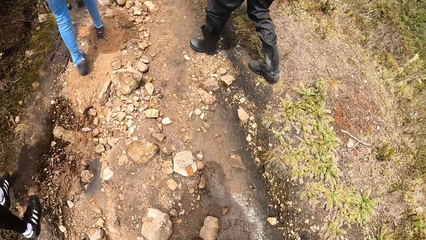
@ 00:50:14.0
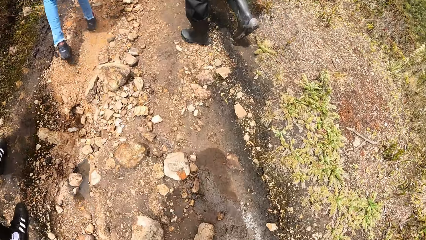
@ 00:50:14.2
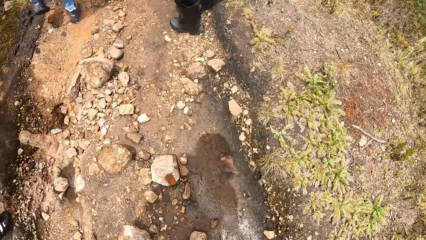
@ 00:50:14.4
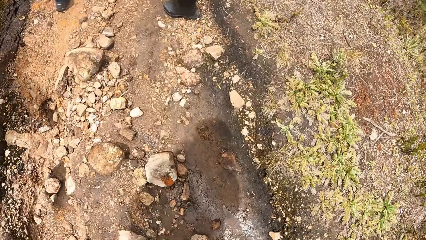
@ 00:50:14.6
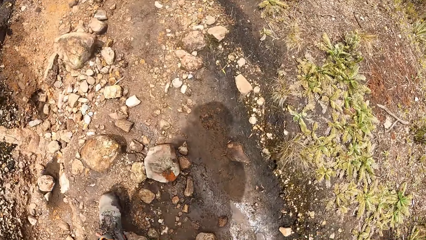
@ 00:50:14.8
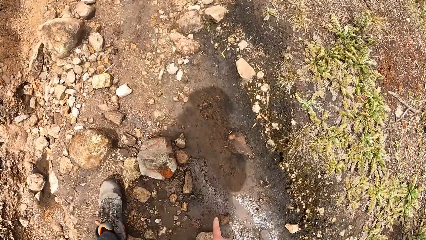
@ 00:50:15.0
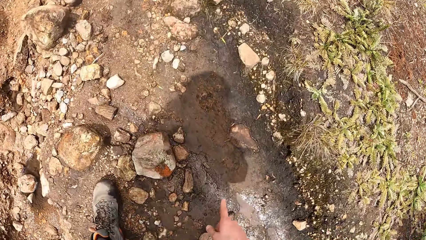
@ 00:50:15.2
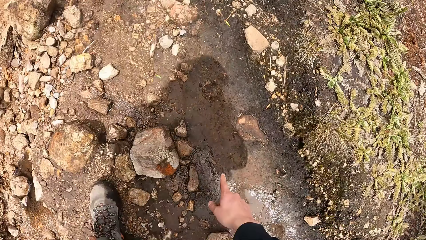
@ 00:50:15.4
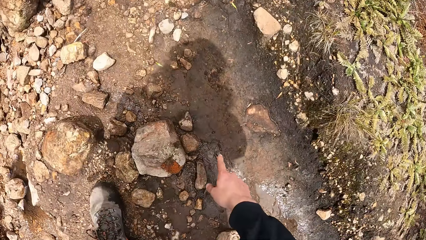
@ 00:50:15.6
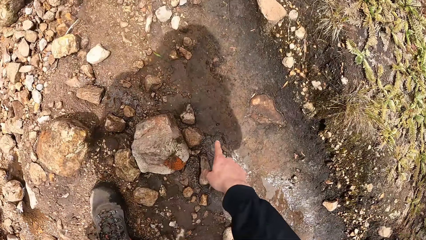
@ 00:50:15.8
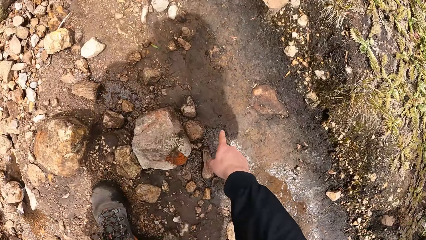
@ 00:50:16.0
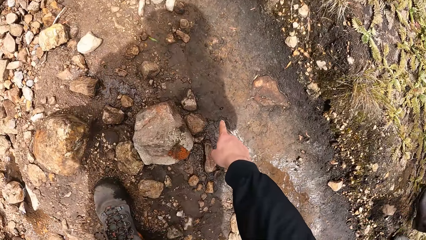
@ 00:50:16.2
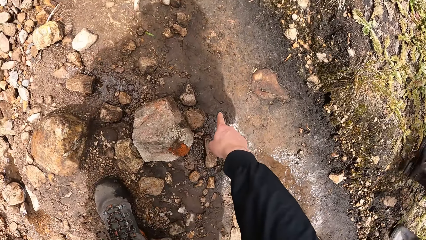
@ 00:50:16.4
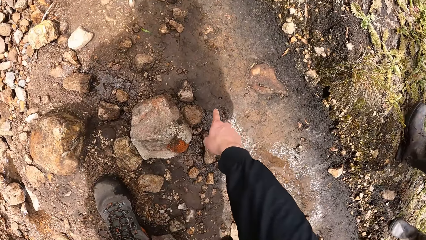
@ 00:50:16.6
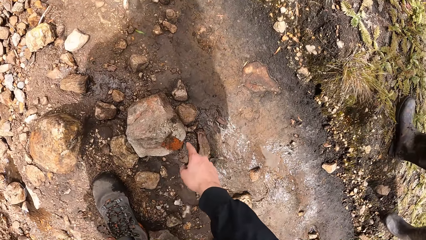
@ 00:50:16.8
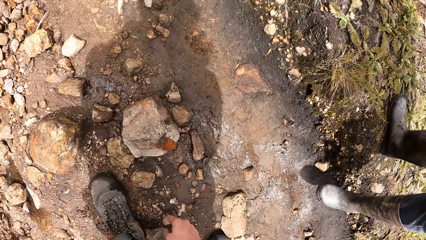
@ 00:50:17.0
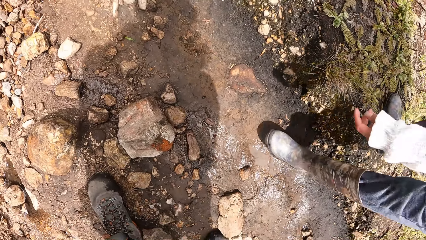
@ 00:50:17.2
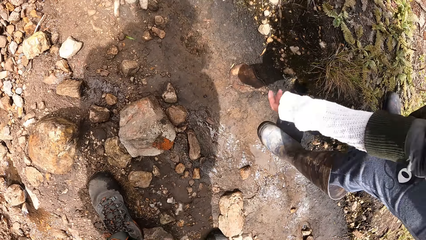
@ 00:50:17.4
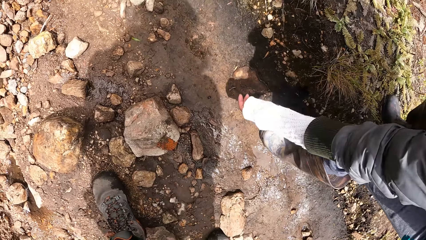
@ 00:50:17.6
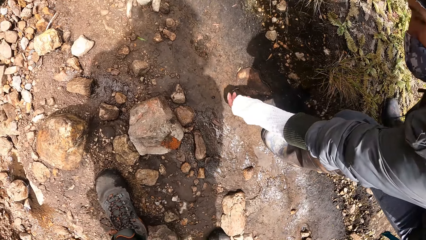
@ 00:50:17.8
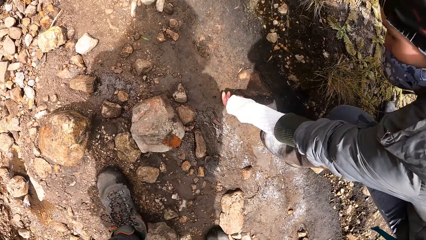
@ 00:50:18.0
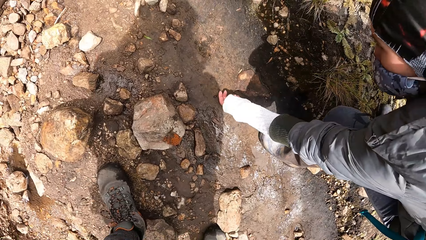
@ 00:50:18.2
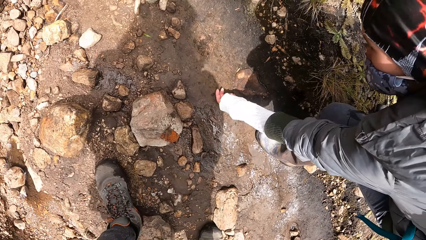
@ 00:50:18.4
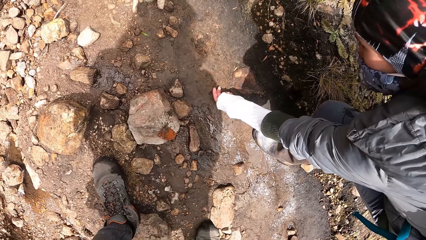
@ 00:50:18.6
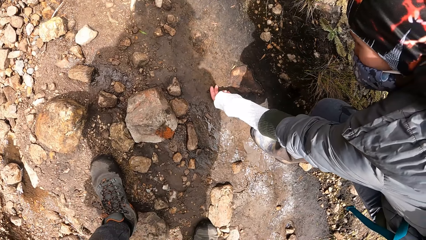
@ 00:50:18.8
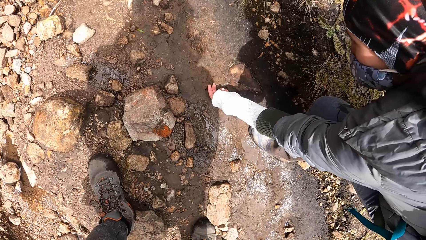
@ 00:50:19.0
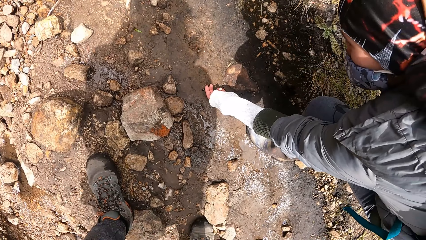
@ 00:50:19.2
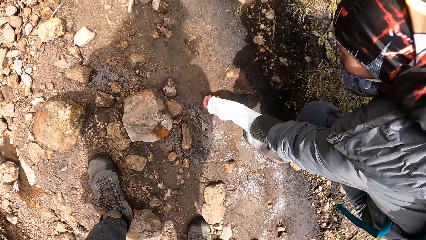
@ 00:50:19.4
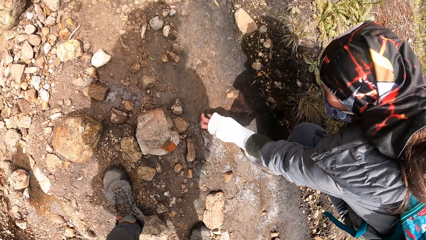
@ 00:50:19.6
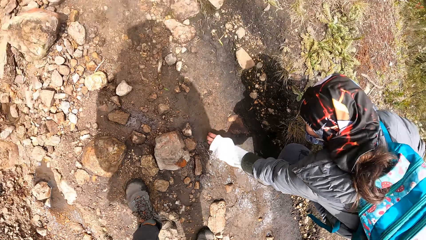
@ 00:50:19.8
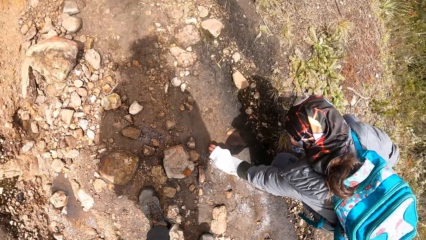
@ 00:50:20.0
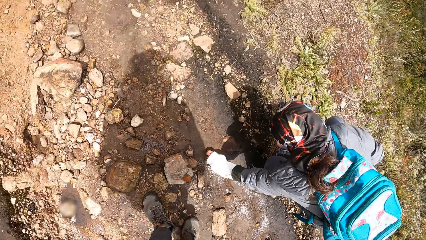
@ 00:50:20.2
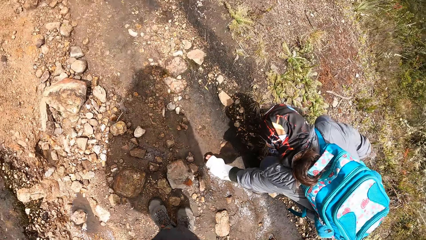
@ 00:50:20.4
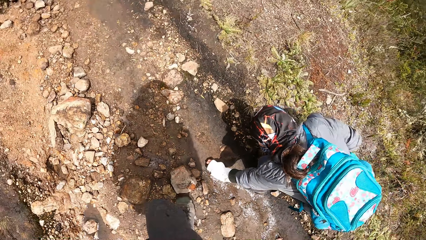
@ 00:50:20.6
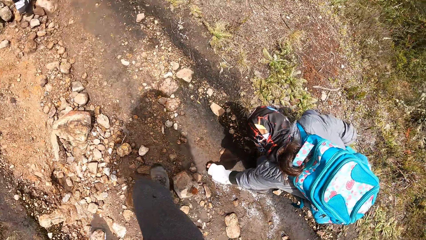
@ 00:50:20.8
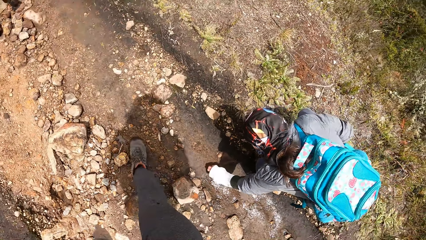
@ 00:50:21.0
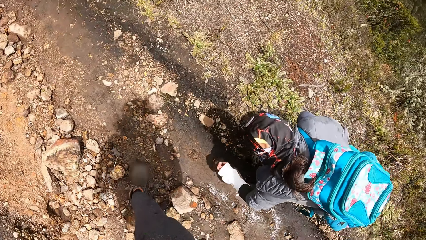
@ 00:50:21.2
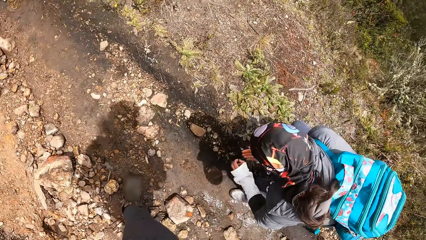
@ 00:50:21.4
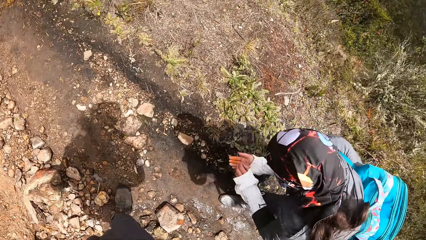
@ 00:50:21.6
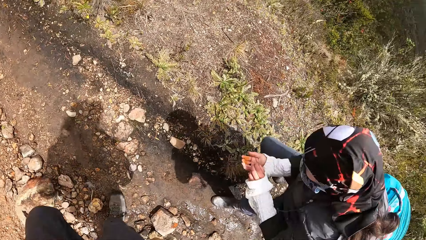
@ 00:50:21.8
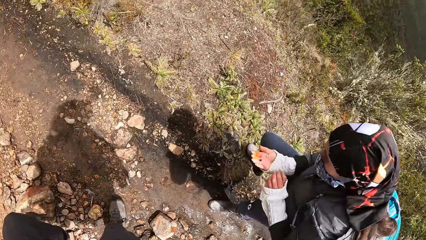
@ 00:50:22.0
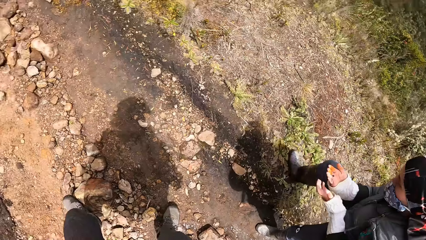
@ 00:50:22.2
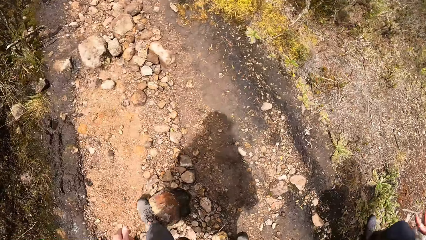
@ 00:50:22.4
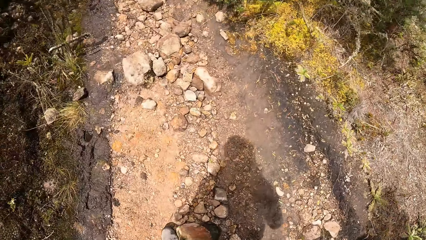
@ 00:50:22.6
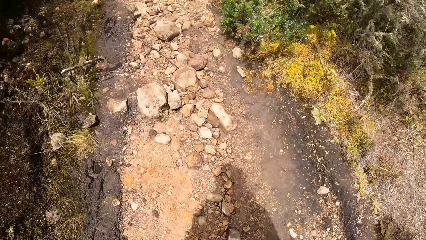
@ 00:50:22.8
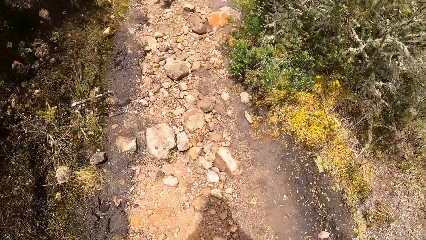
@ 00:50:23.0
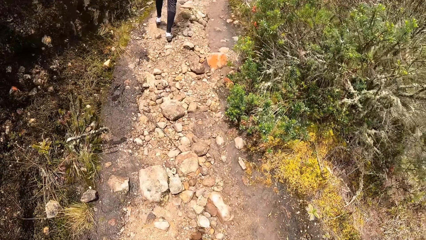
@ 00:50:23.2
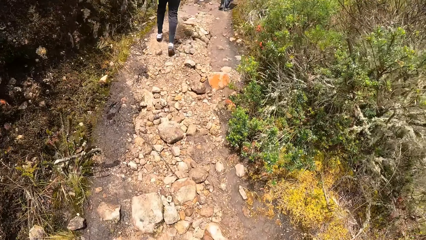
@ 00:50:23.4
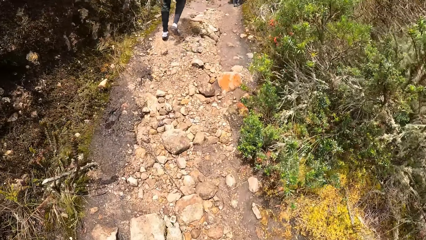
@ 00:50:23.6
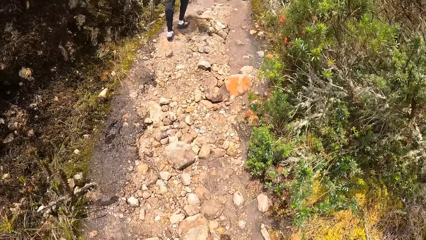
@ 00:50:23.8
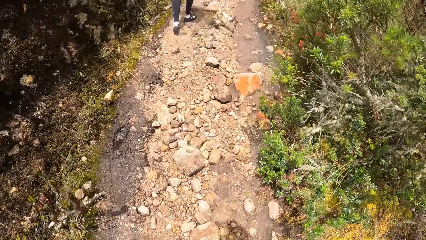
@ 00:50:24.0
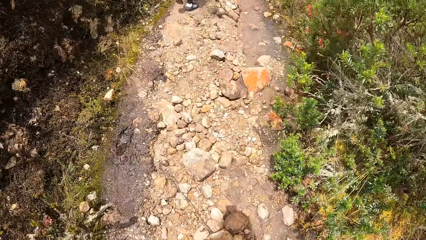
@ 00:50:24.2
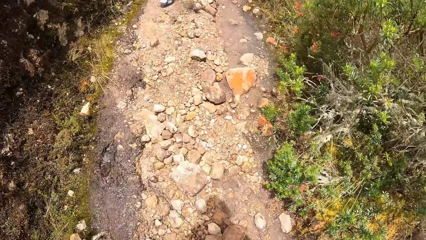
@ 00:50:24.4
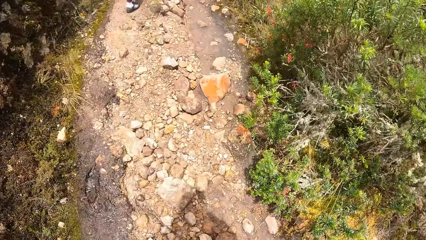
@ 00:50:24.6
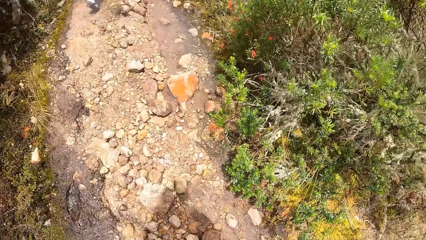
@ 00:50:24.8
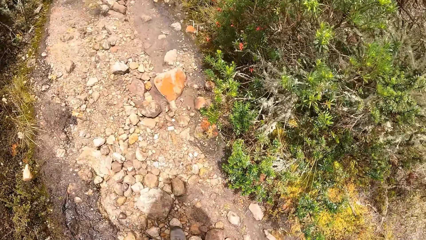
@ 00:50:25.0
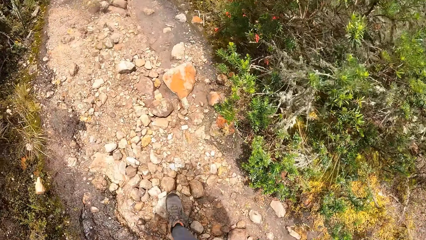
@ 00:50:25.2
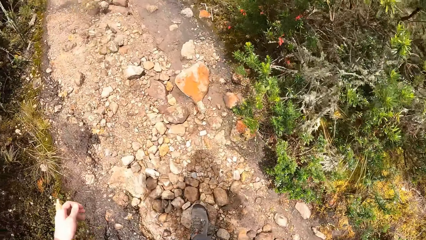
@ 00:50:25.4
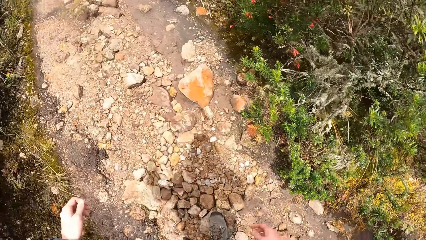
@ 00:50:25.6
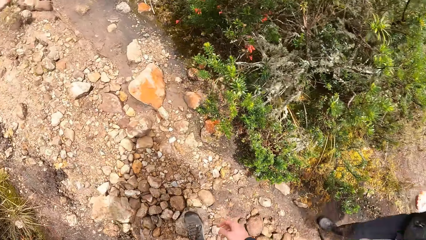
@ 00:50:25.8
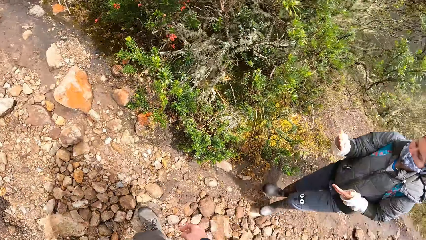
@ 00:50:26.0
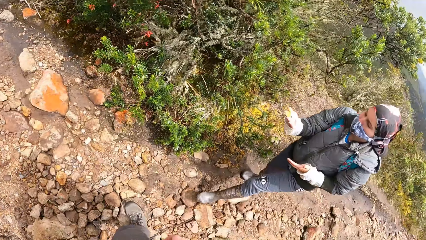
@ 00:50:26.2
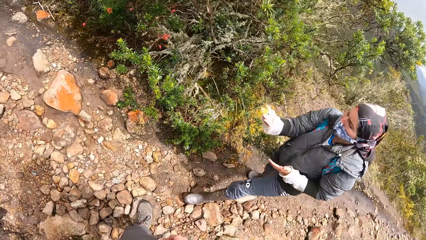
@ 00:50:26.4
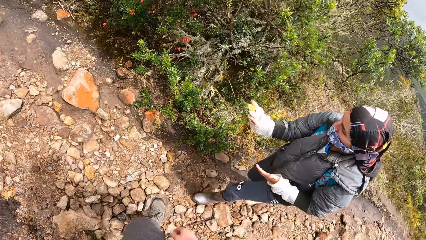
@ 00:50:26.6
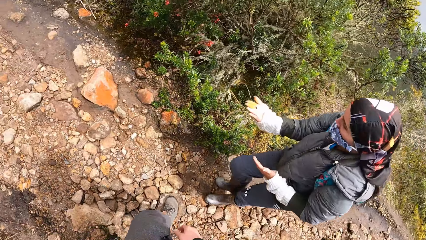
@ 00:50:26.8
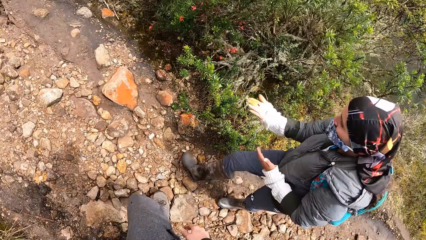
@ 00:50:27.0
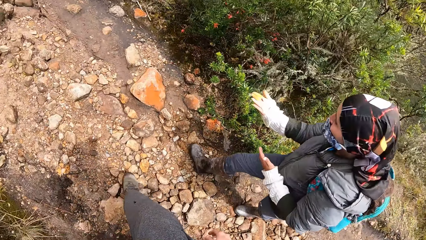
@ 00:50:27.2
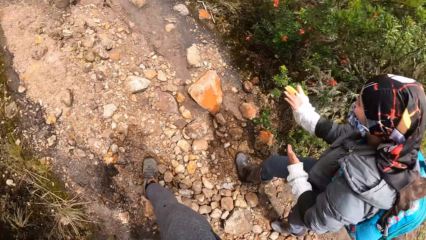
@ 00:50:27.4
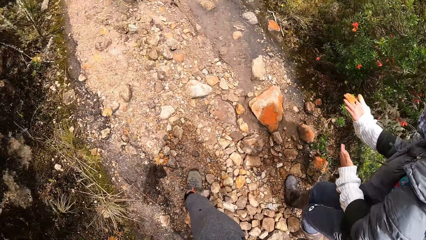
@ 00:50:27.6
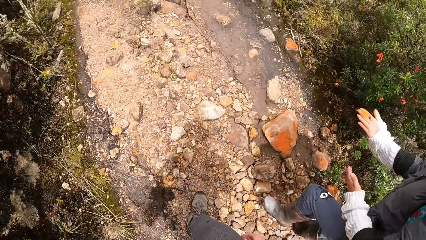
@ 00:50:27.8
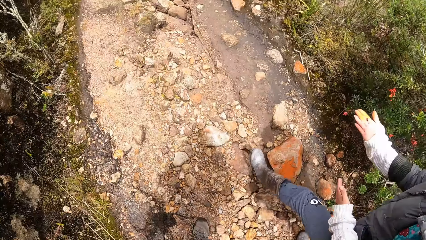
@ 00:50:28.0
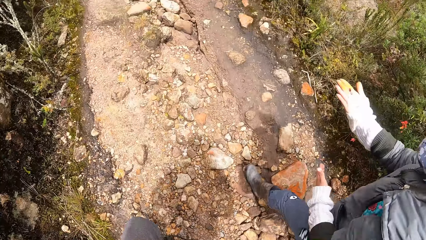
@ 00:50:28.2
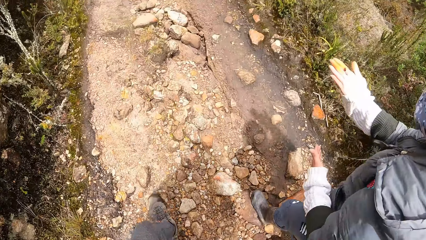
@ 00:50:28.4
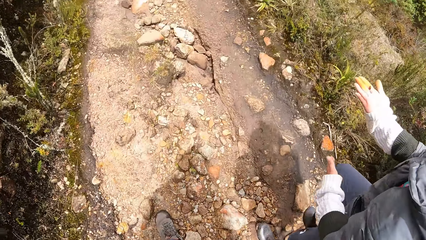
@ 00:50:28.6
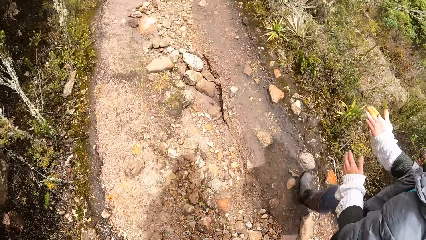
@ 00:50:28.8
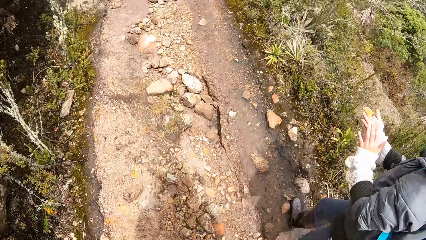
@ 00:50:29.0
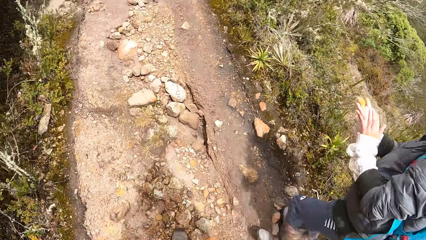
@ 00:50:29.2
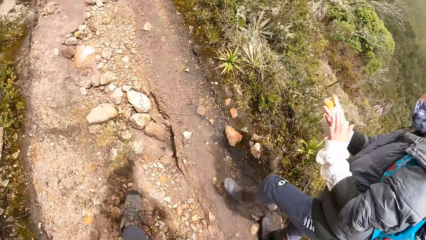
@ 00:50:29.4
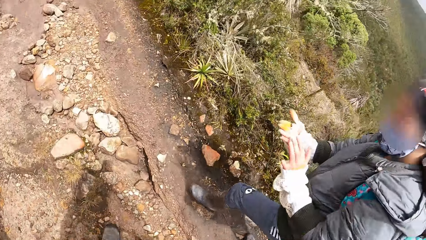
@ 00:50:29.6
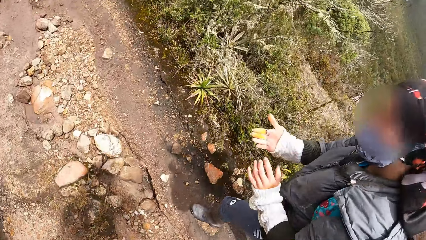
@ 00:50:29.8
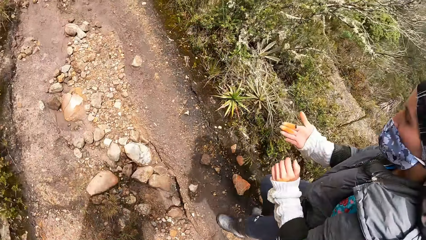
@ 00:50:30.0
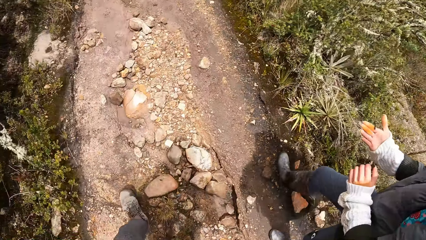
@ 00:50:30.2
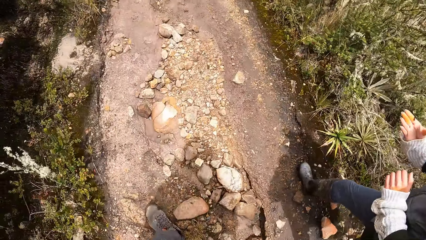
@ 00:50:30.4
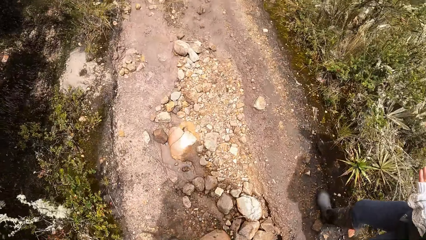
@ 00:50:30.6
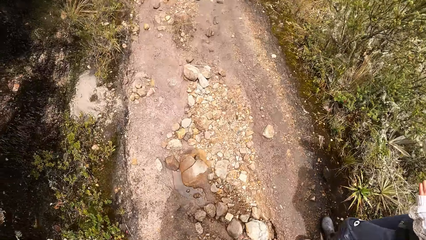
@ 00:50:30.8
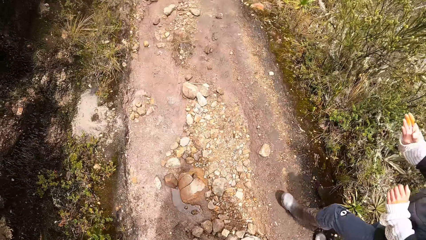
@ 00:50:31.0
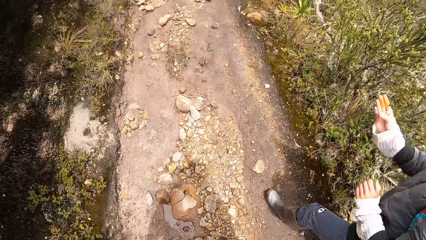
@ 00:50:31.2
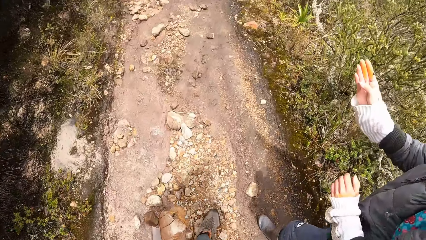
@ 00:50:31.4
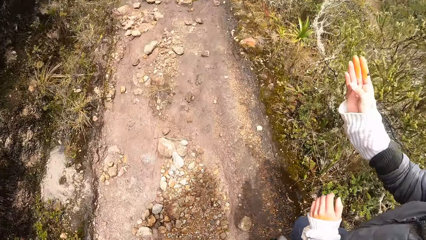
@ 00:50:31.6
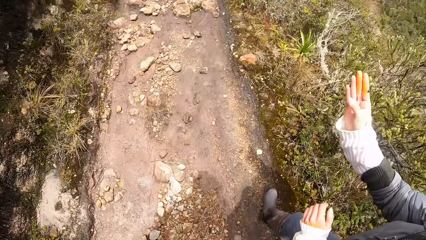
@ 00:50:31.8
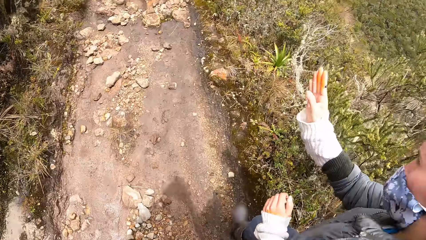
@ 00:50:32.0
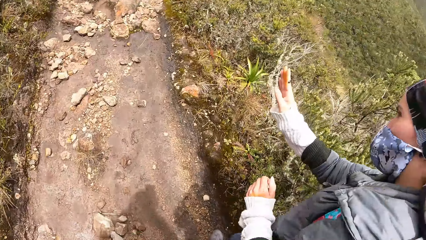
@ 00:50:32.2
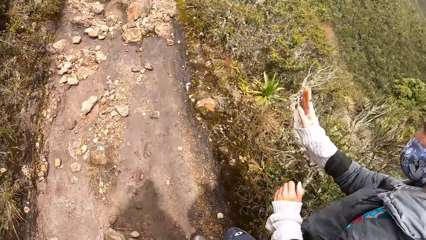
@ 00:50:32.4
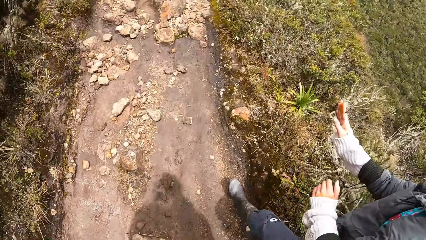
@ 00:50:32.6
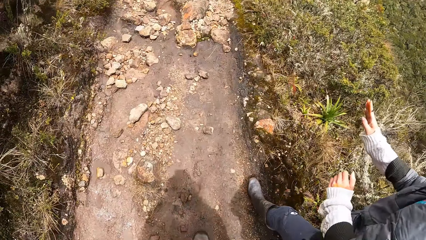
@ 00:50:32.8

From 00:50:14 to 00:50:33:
The camera wearer points to an insect on the ground with his right index finger. A woman picks up the insect from the ground with her left hand. The woman stands up from the ground. The camera wearer walks on the path in the forest. The woman puts the insect on her right hand with her left hand. The woman walks on the path in the forest. The woman holds the insect in her right hand.
